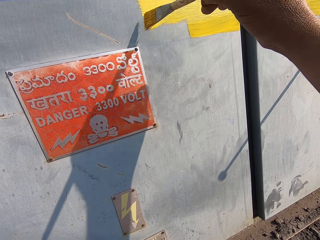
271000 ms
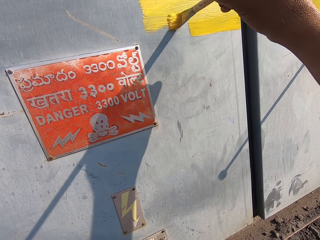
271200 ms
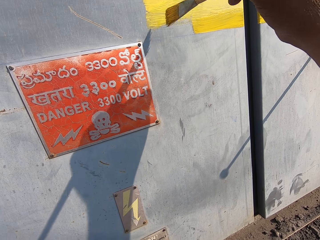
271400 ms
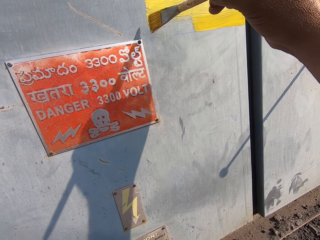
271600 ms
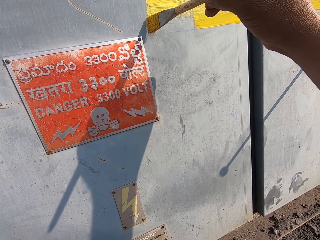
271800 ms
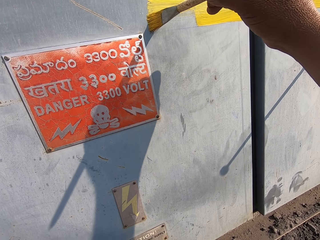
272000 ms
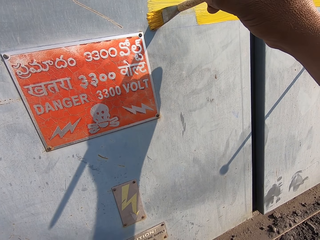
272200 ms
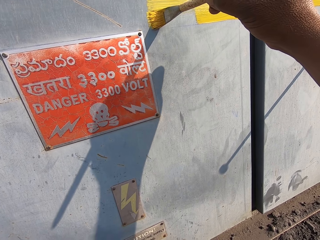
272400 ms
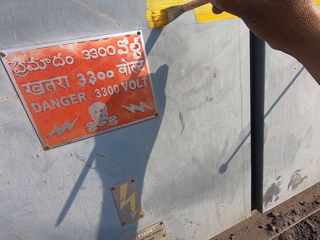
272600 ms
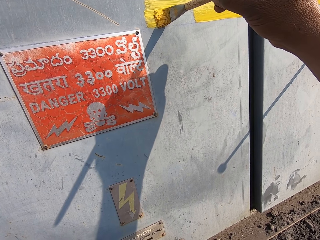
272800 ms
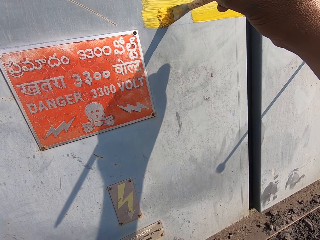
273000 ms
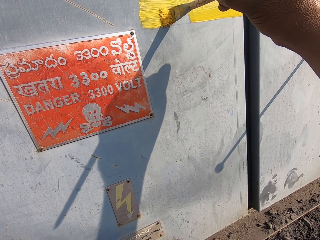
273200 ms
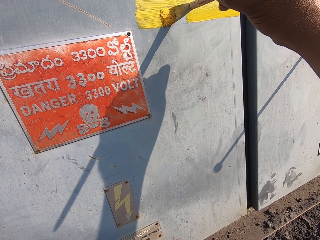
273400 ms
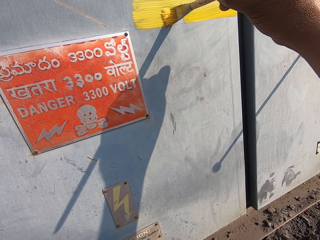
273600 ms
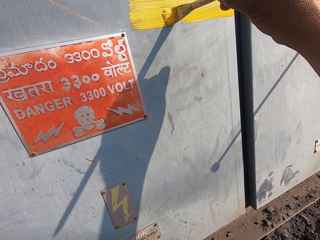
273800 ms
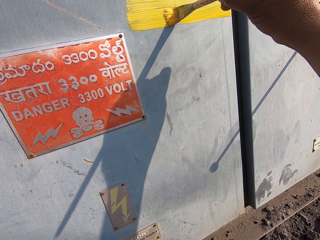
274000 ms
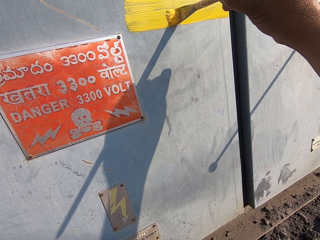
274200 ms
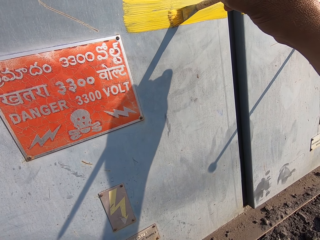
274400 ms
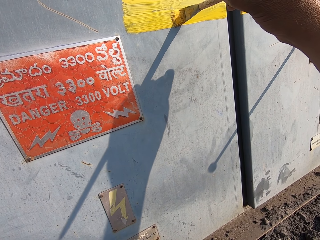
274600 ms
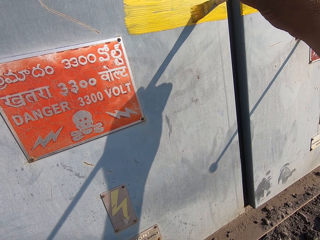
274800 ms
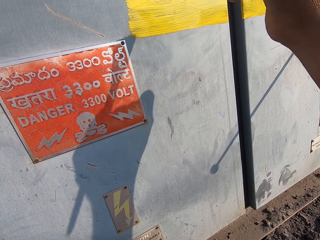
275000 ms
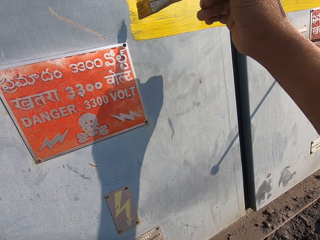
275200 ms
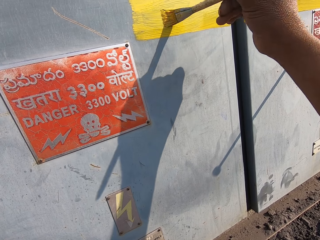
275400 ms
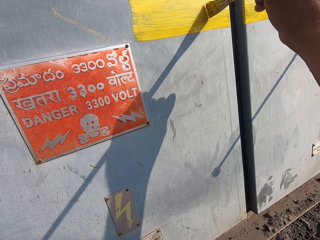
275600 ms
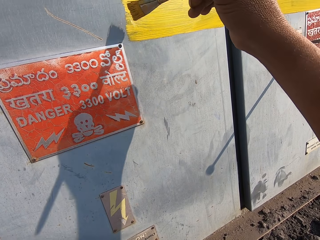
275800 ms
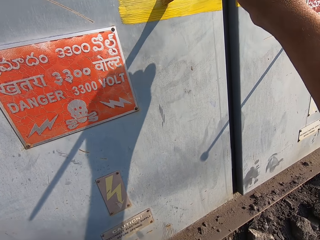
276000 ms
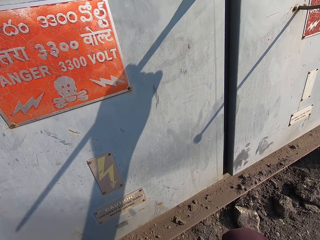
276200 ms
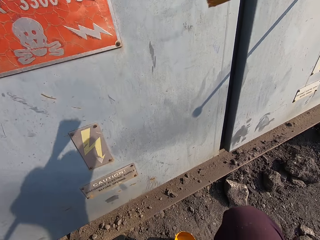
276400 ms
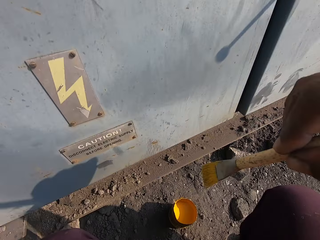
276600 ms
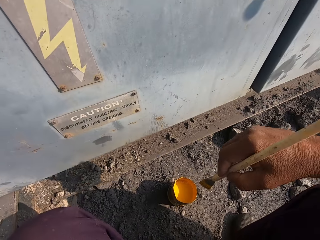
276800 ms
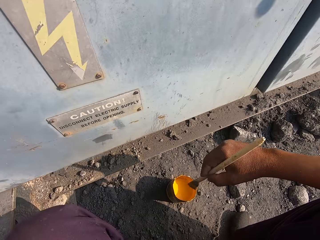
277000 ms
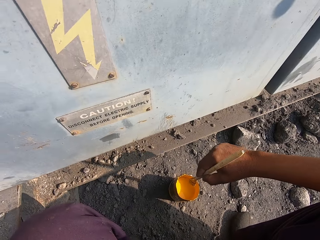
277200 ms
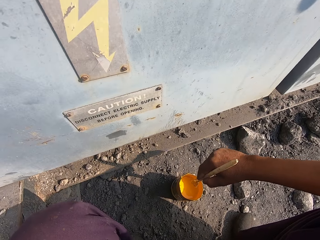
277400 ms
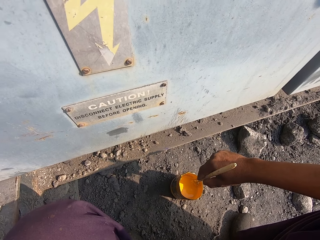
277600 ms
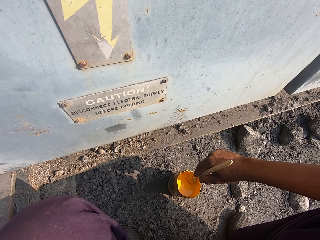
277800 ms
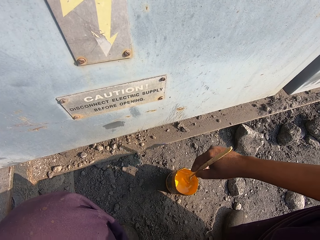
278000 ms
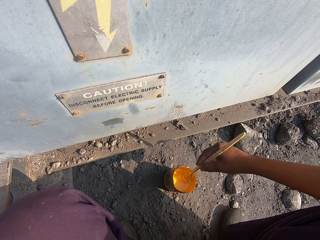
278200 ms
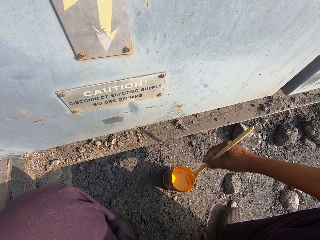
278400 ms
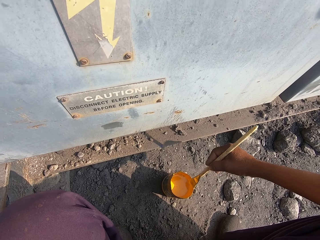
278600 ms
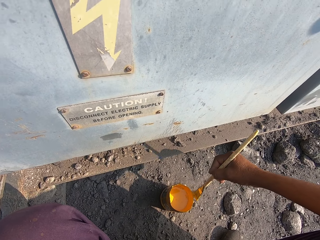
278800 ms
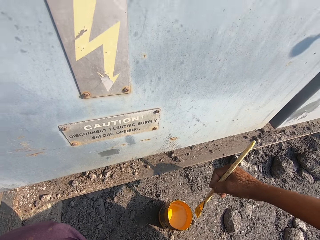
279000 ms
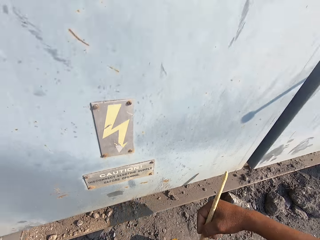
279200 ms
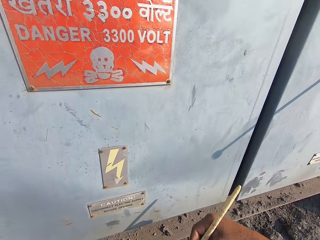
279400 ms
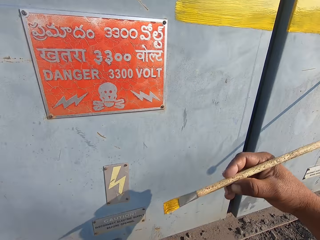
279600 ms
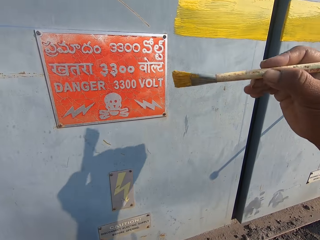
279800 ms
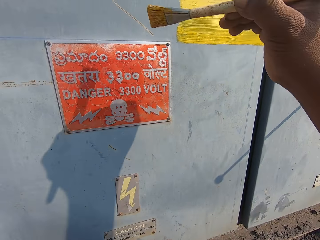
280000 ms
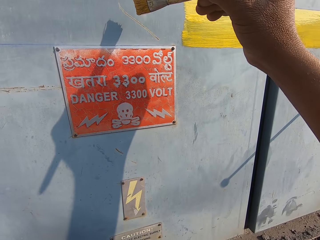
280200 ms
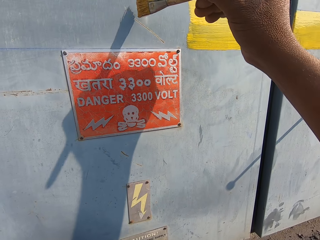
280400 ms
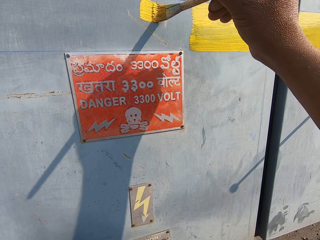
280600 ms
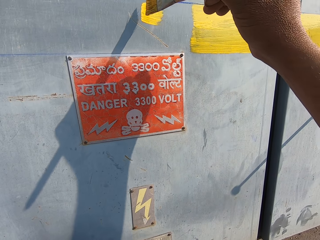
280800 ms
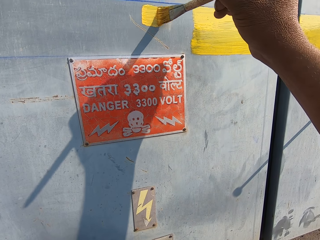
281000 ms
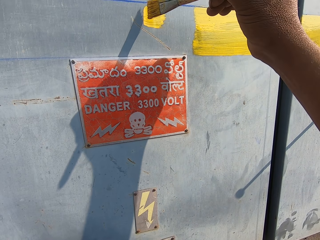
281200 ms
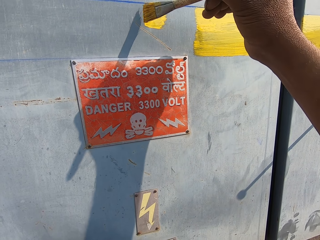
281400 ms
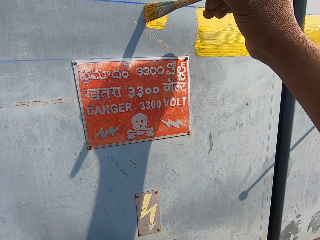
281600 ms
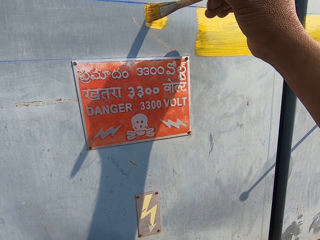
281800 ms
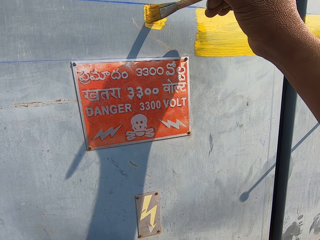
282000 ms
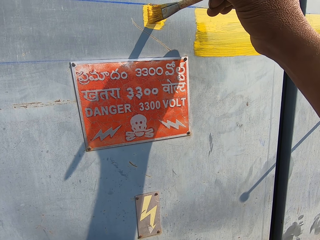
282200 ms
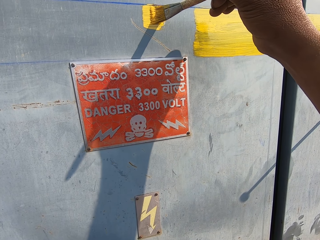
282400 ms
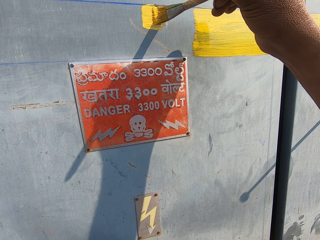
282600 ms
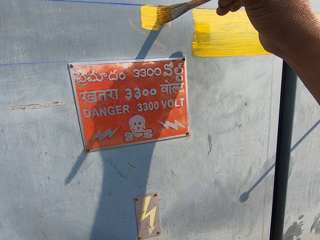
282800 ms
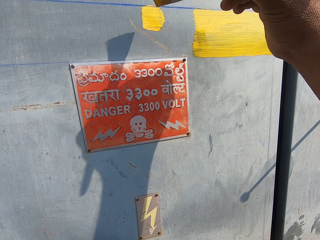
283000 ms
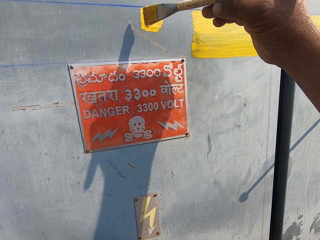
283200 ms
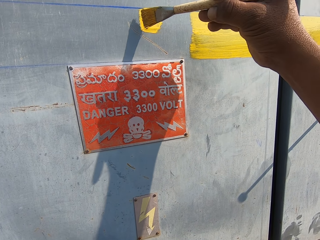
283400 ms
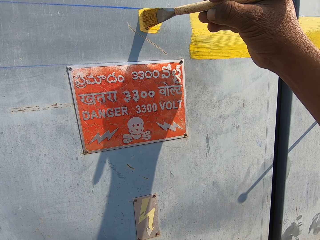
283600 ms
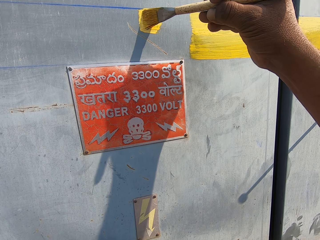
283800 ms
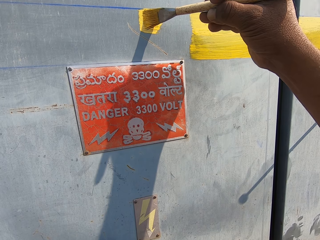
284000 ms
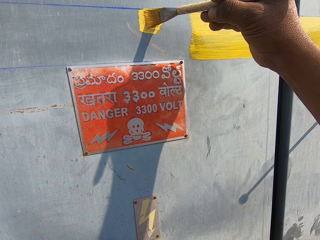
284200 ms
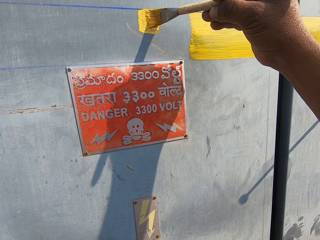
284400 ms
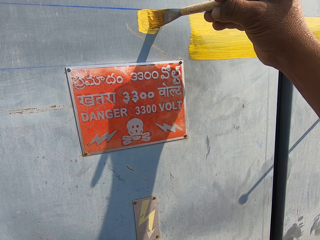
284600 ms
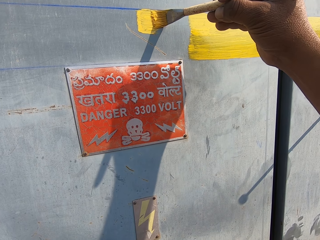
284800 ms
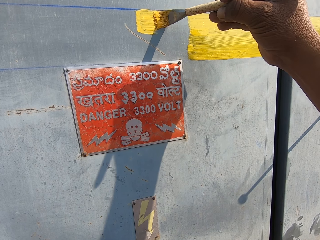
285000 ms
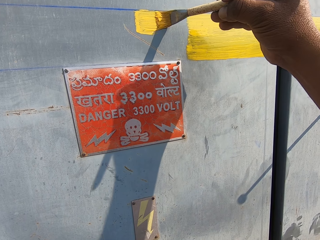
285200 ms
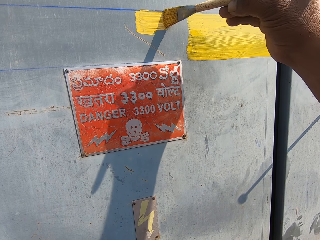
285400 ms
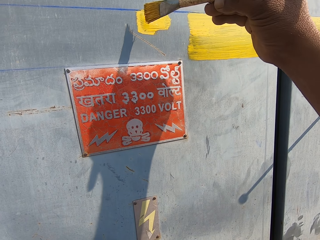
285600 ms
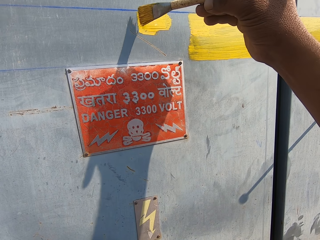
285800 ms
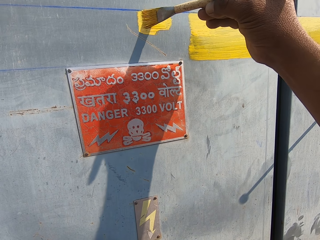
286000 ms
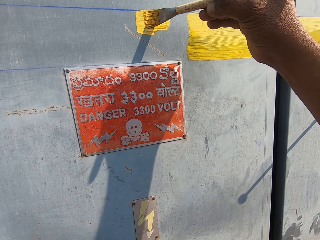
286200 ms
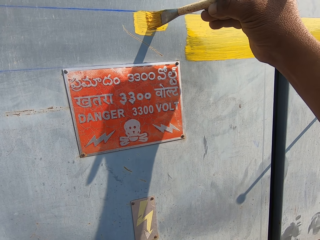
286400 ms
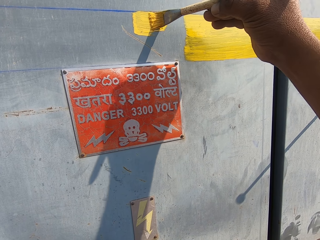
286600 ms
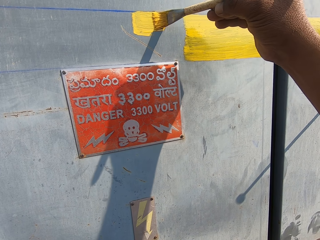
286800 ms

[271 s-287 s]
The camera wearer dips the painting brush in the paint. They paint the iron wall with the painting brush.

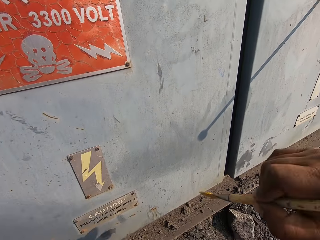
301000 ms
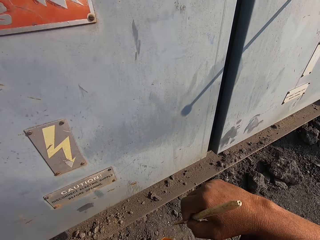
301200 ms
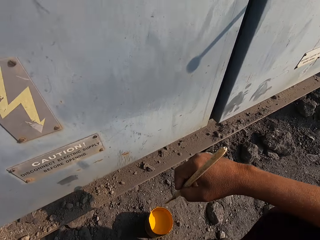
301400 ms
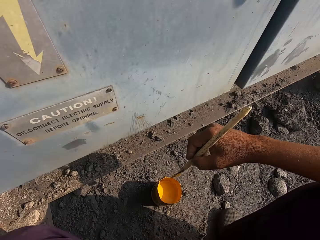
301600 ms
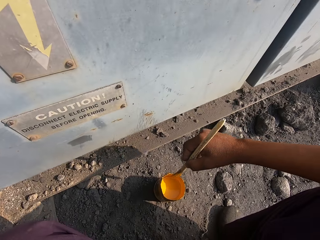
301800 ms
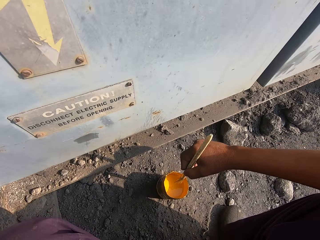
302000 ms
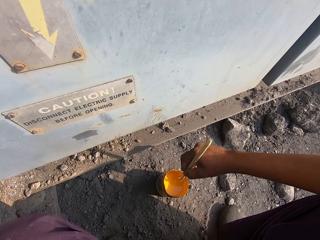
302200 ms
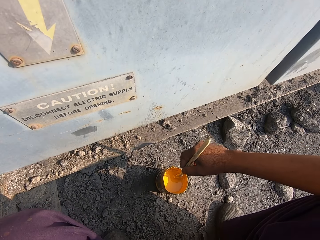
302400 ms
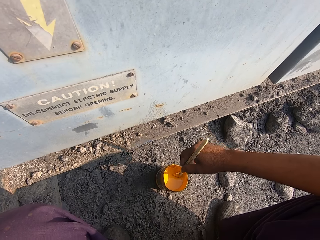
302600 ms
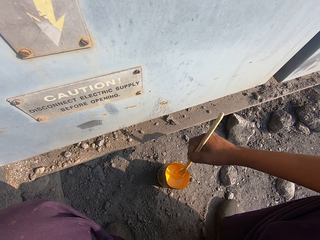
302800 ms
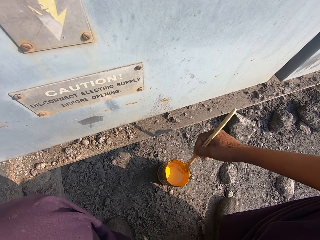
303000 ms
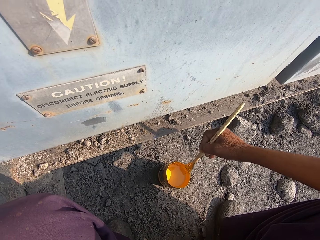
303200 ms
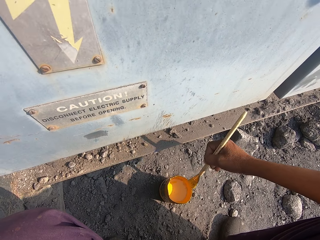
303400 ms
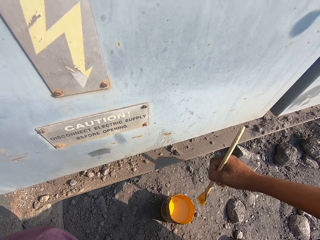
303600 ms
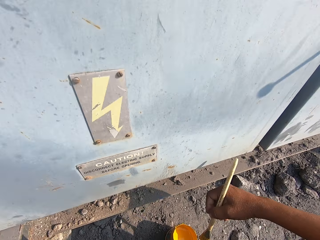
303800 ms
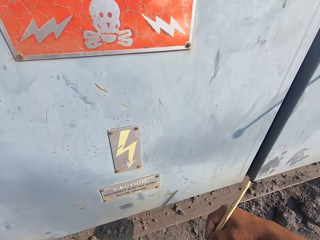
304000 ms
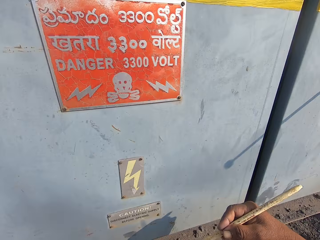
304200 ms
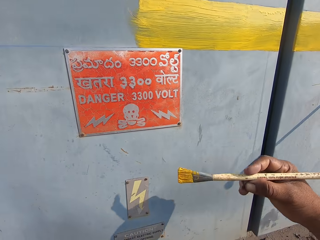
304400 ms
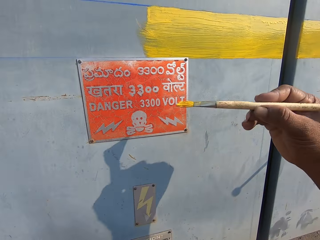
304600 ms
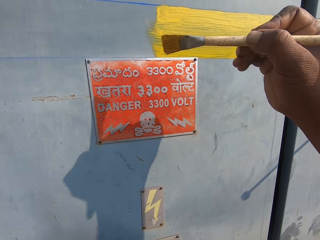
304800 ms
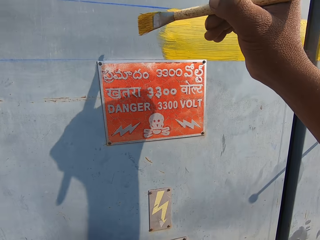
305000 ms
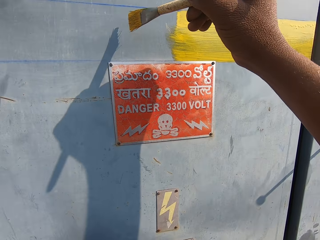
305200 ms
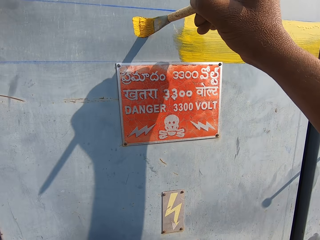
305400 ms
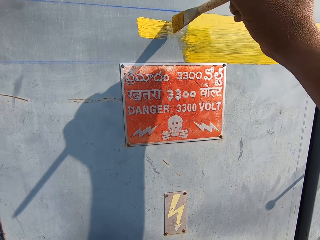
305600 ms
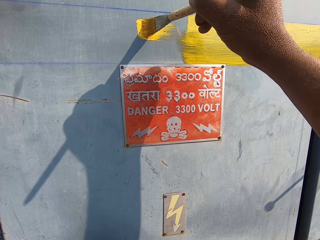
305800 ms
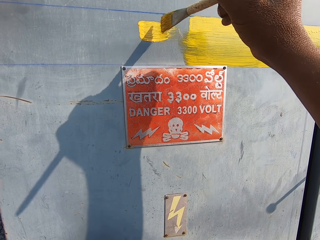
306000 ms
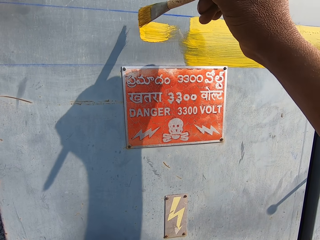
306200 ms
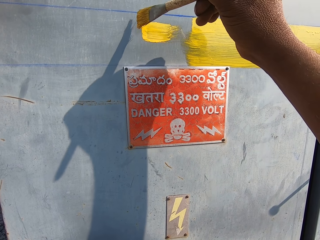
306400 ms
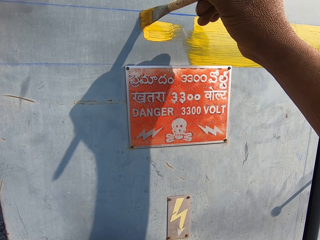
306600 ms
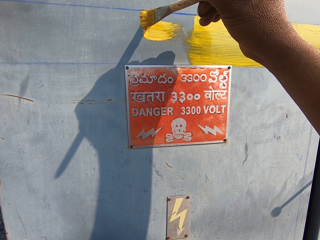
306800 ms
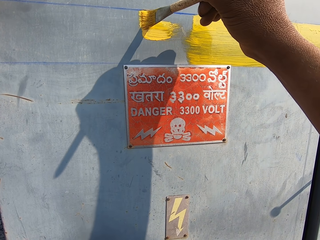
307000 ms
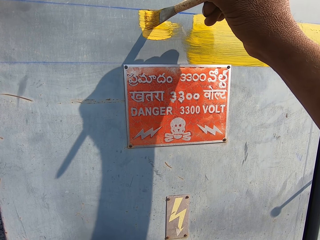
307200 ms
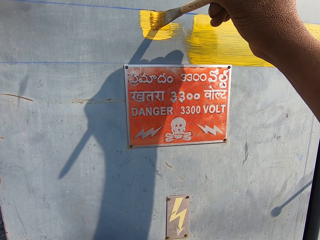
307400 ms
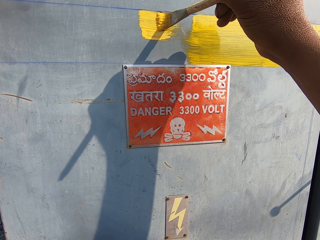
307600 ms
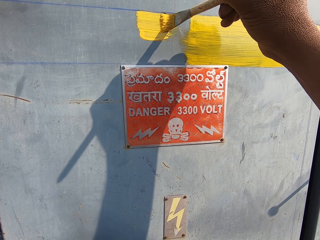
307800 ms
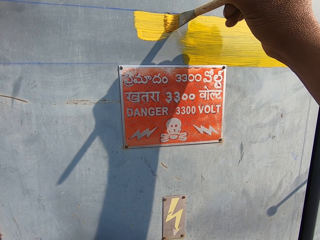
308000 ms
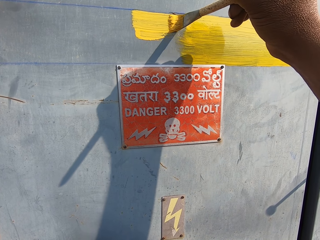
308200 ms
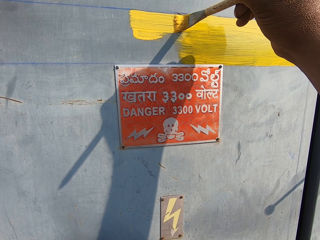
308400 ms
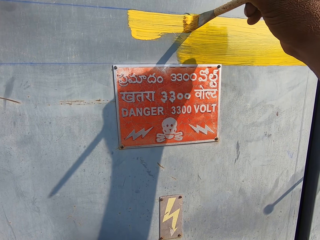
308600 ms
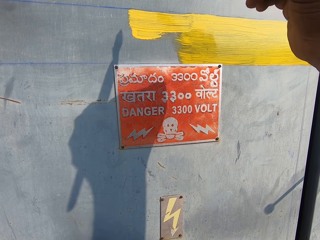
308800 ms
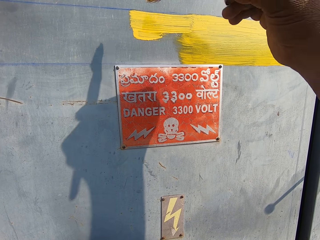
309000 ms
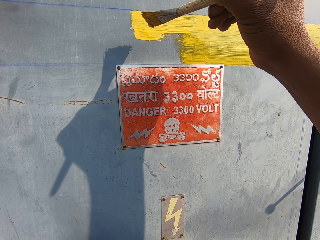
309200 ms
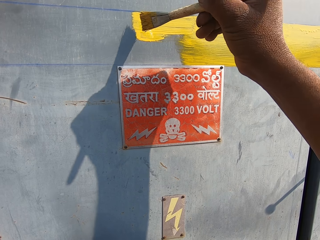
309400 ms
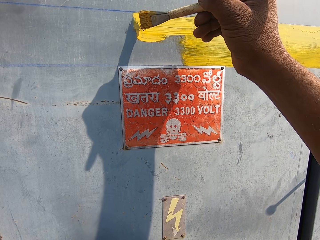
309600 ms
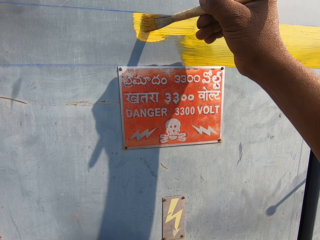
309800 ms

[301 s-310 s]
The camera wearer dips the paint brush in the paint can. They paint the wall using the paint brush.
